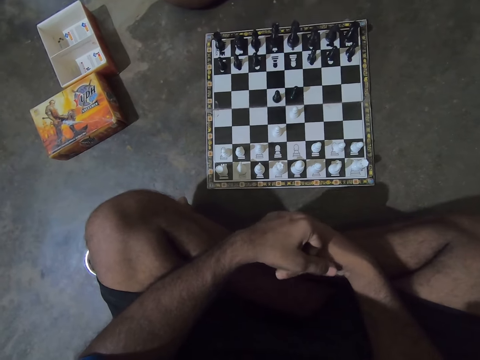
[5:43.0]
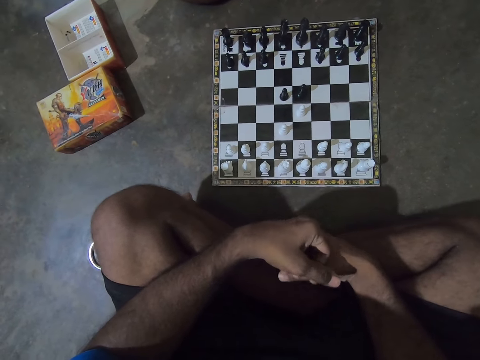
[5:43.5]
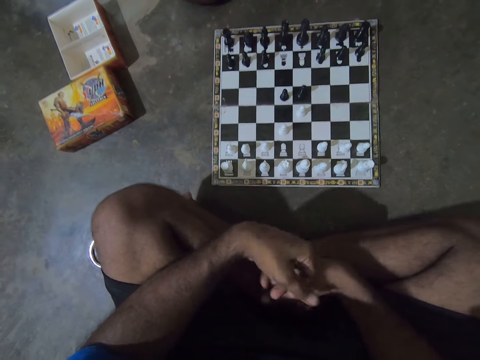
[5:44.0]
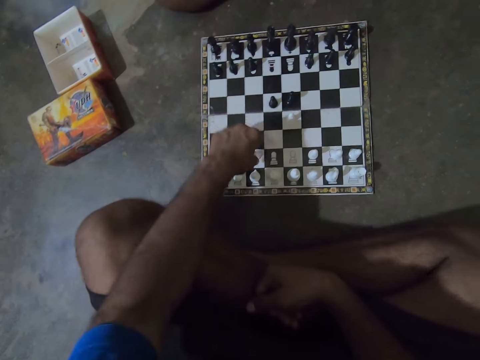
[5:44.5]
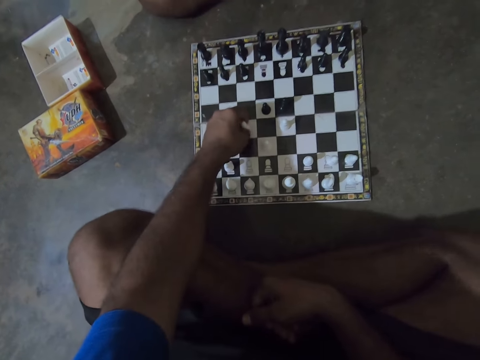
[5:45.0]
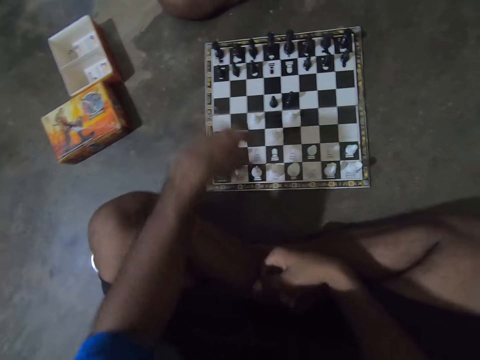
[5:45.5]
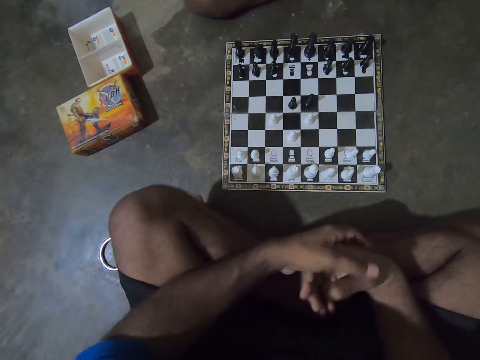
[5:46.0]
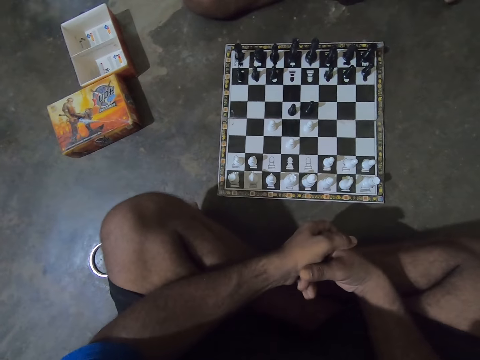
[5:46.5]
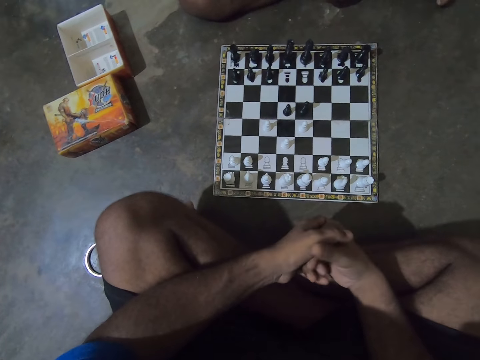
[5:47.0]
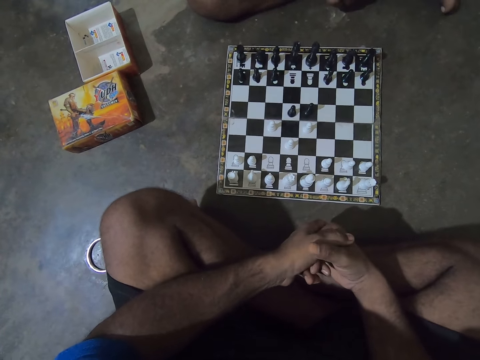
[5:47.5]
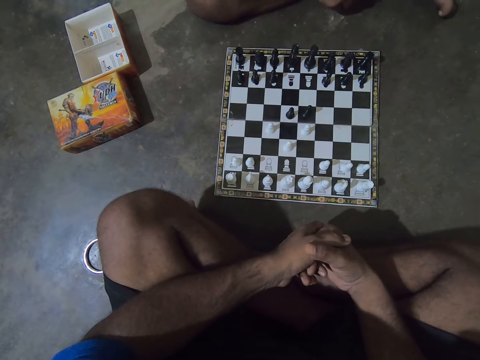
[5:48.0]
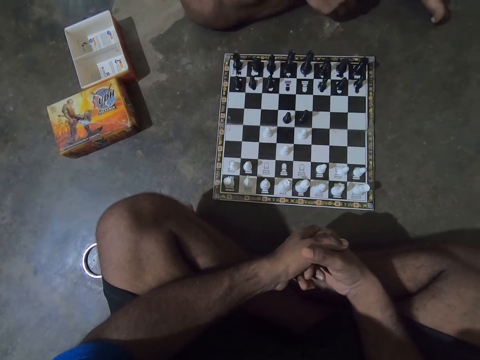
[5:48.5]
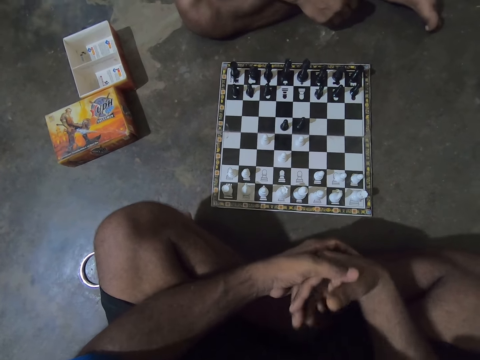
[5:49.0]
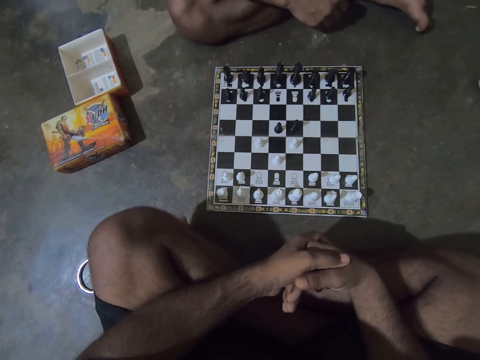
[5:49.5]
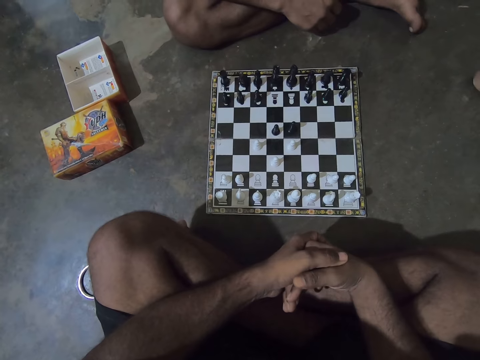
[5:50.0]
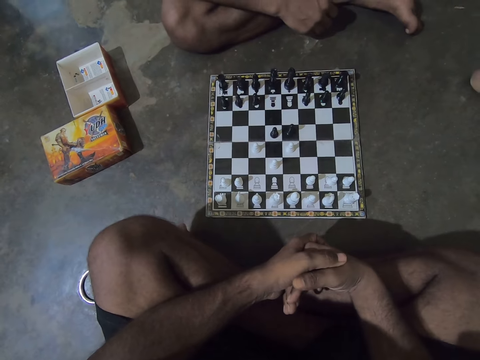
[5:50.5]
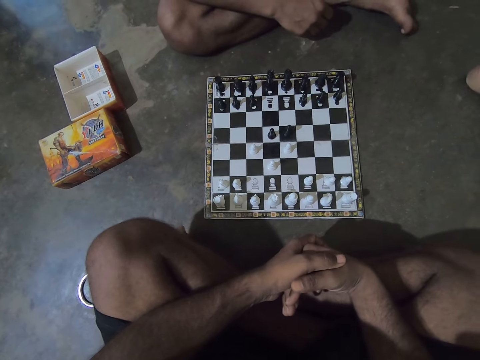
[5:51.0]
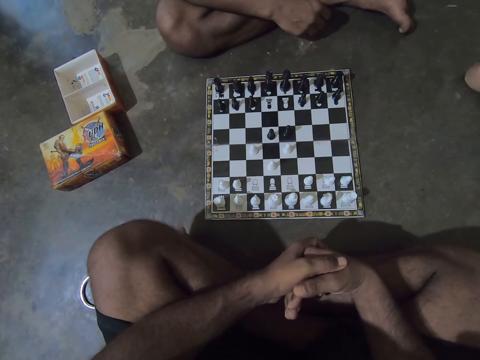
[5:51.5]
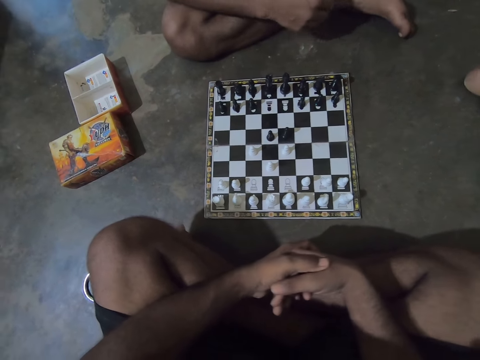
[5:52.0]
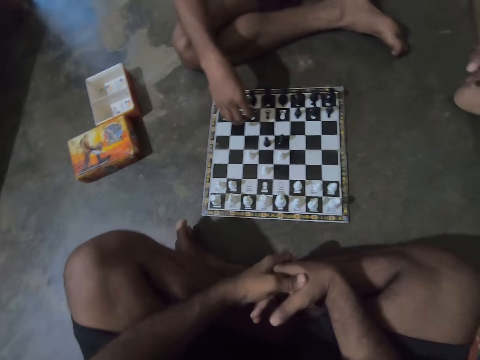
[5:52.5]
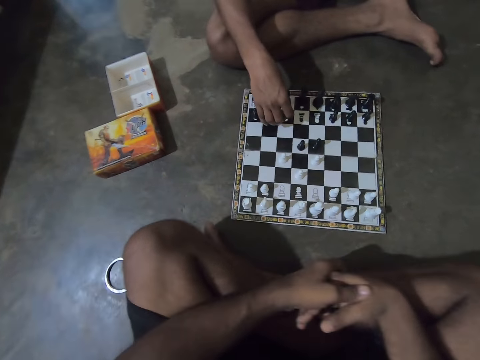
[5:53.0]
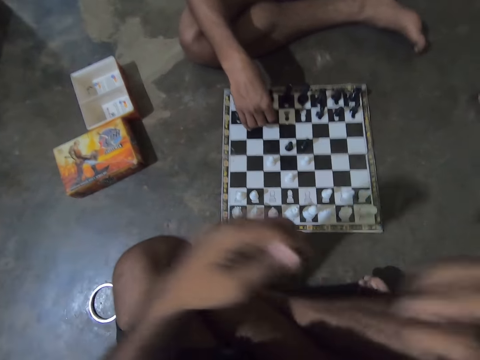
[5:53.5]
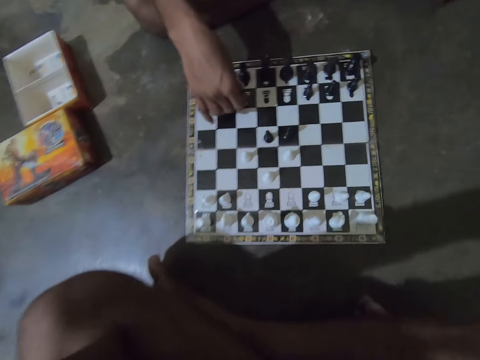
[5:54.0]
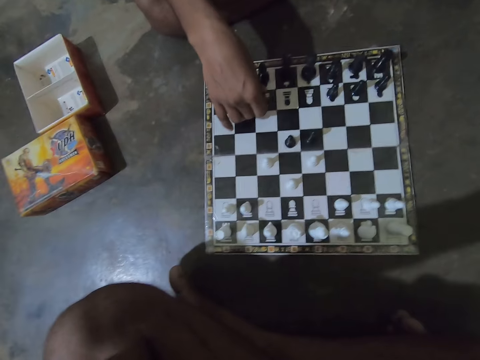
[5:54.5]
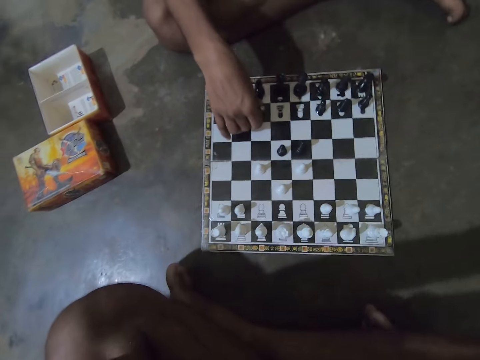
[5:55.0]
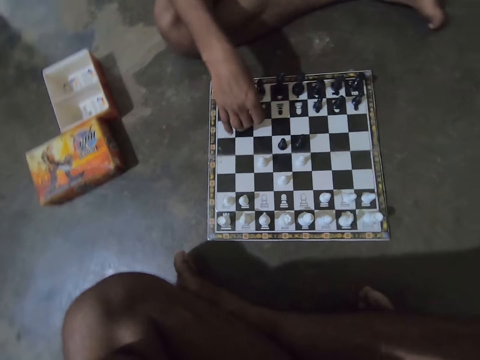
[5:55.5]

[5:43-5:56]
The camera wearer plays a chess piece on the chessboard with his left hand. He folds his hands. He stares at the checkerboard. A man plays a chess piece on the chessboard with his right hand. The camera wearer touches his face with both hands.

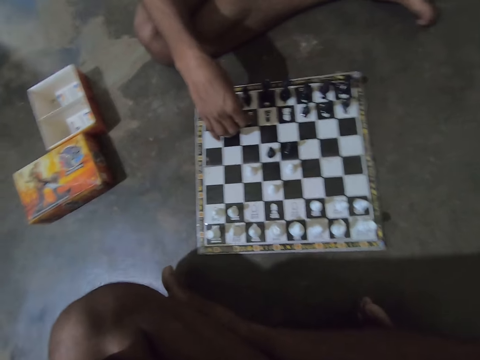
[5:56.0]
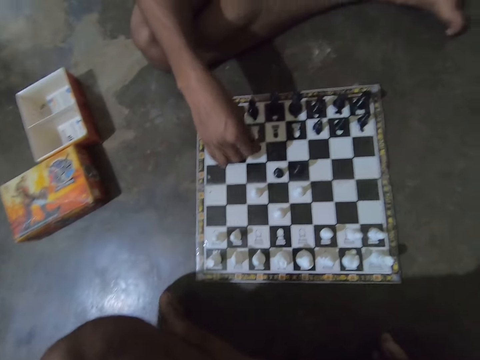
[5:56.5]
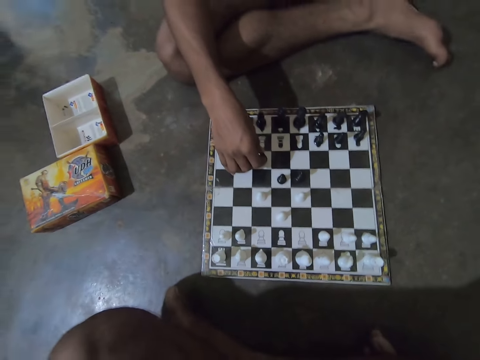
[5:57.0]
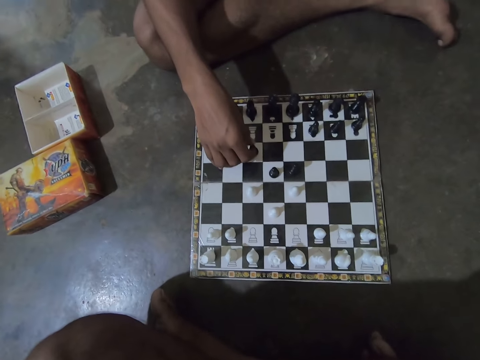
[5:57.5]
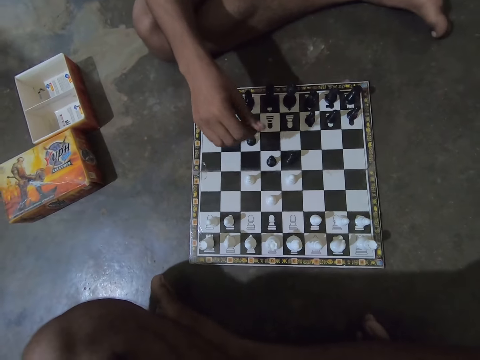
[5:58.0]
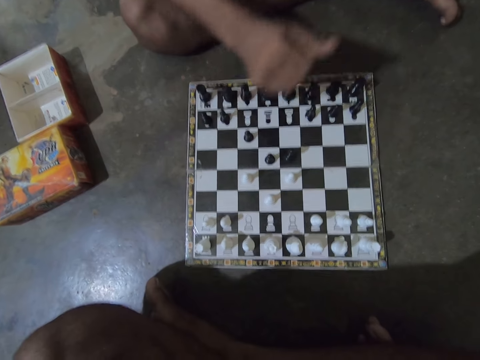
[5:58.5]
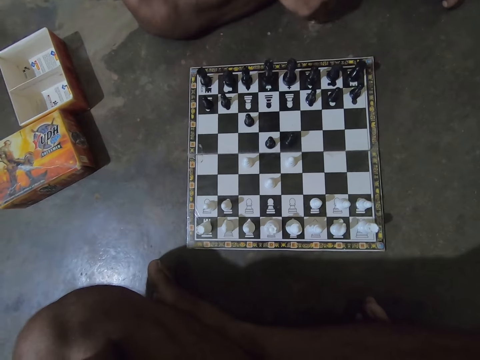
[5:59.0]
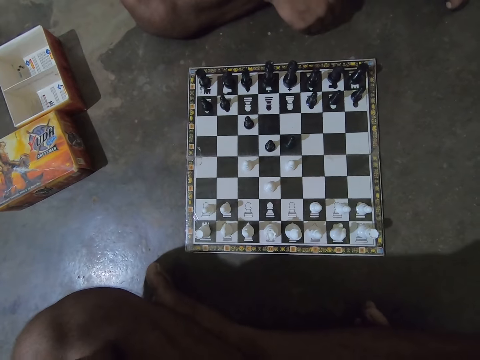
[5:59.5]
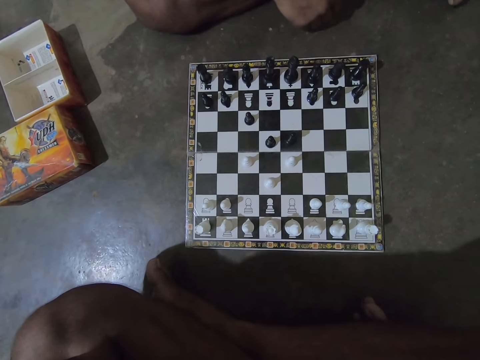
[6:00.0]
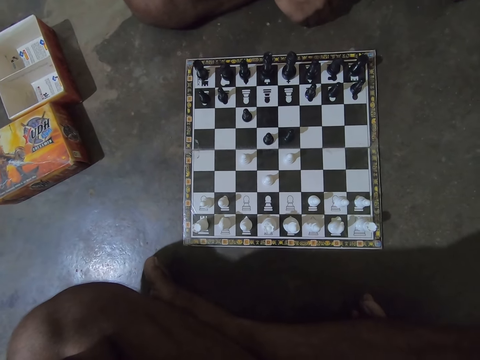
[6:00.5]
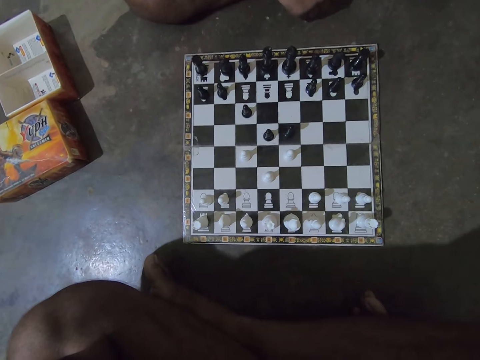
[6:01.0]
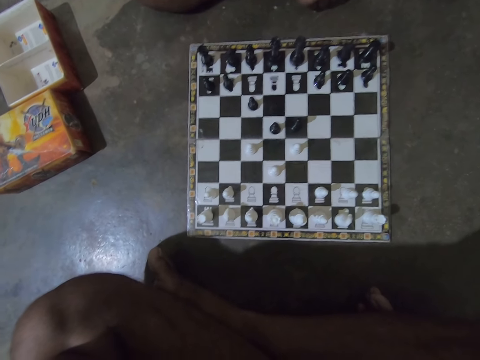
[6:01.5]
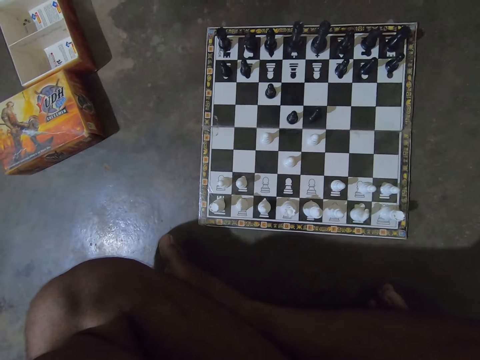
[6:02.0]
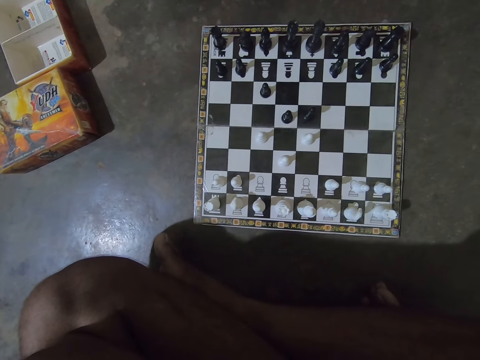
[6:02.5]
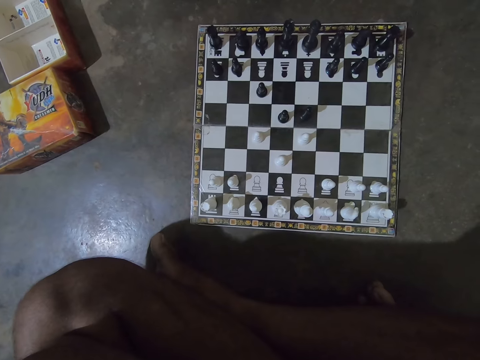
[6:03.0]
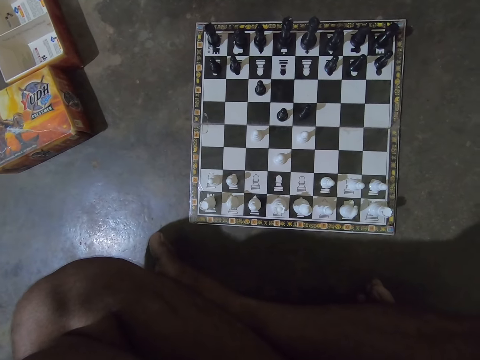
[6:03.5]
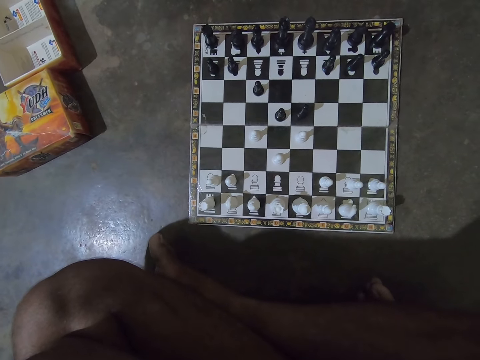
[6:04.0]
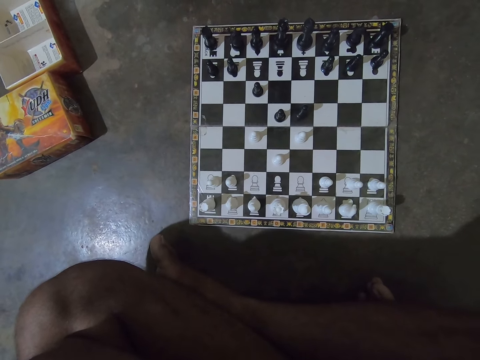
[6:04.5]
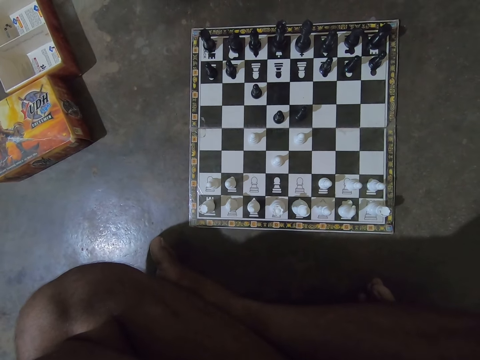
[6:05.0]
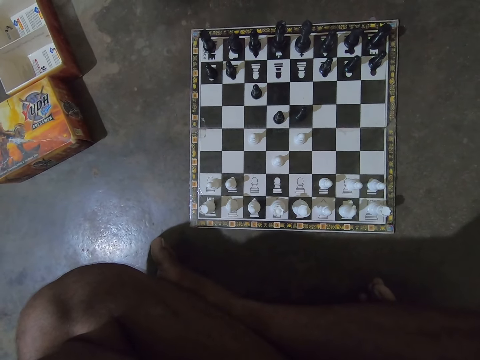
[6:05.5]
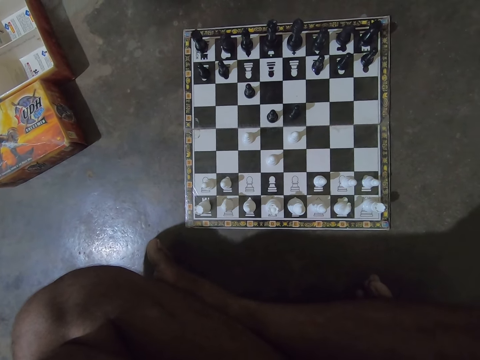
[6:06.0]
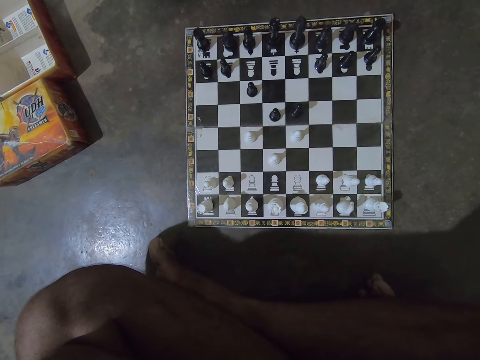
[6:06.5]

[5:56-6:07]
A man plays draft. The man stares at the checkerboard.
